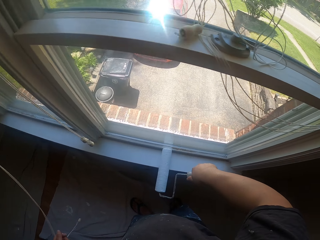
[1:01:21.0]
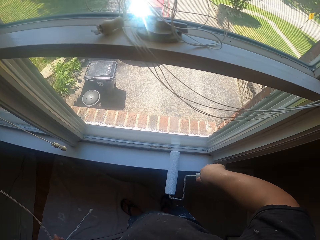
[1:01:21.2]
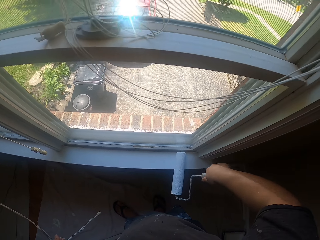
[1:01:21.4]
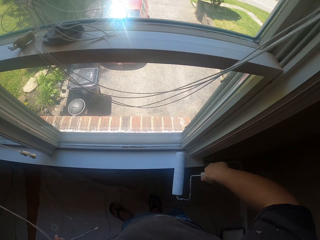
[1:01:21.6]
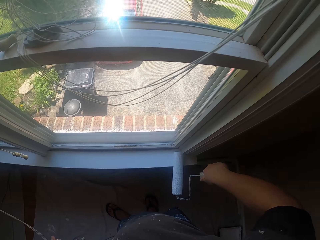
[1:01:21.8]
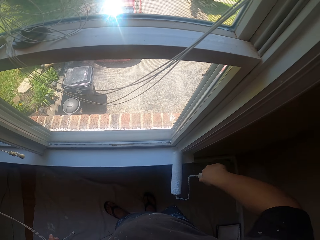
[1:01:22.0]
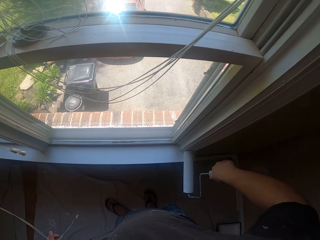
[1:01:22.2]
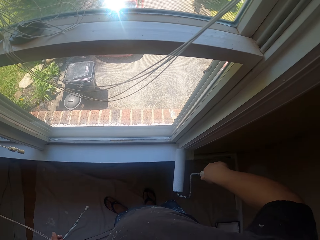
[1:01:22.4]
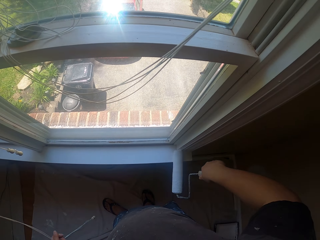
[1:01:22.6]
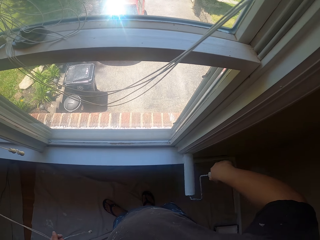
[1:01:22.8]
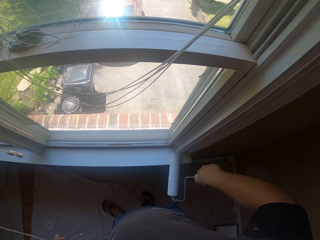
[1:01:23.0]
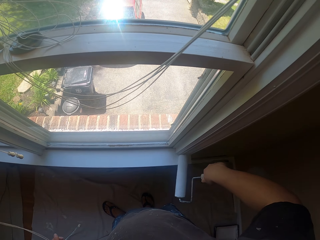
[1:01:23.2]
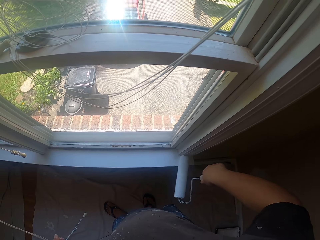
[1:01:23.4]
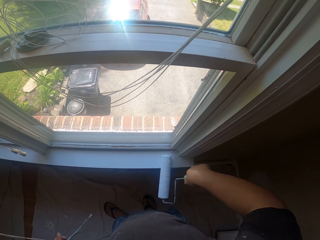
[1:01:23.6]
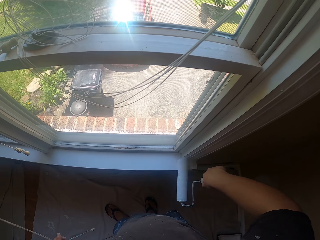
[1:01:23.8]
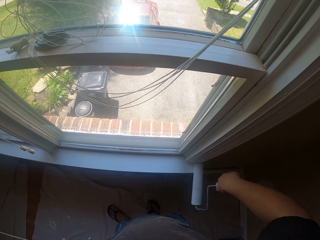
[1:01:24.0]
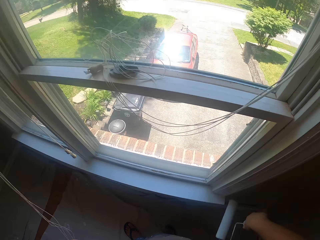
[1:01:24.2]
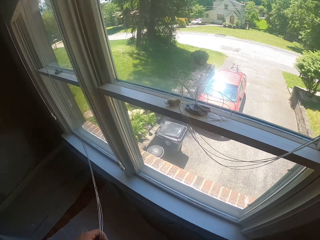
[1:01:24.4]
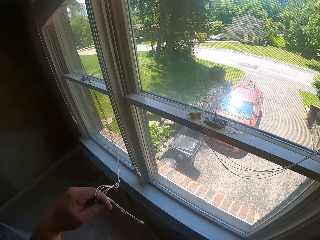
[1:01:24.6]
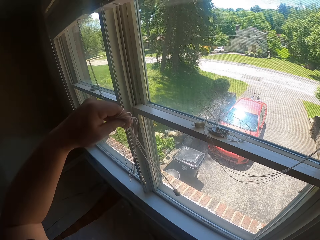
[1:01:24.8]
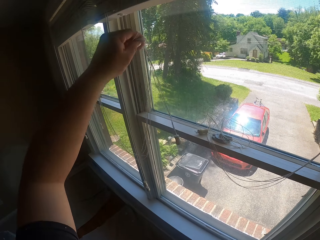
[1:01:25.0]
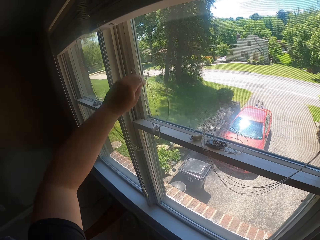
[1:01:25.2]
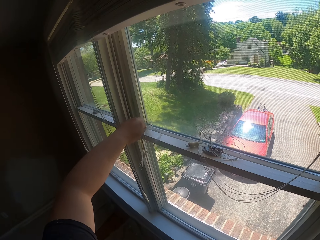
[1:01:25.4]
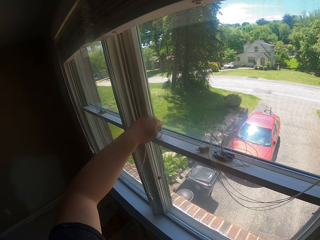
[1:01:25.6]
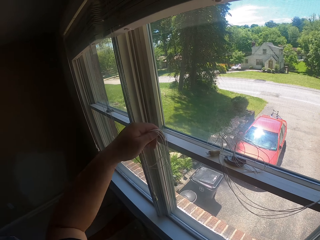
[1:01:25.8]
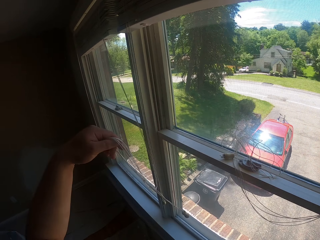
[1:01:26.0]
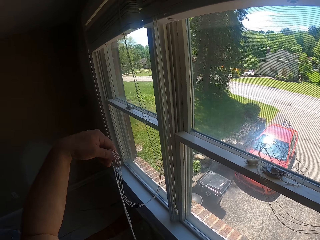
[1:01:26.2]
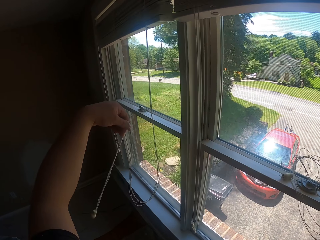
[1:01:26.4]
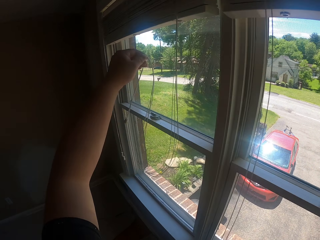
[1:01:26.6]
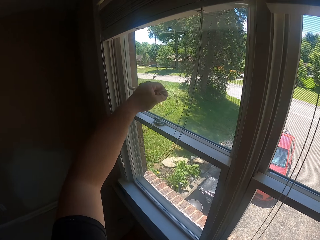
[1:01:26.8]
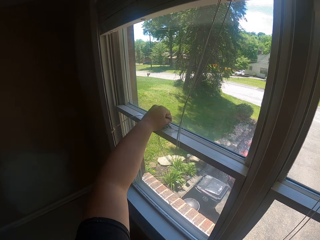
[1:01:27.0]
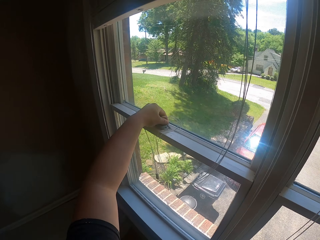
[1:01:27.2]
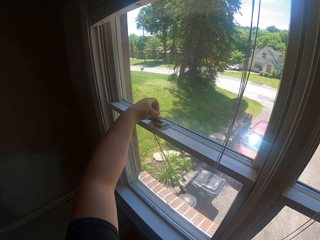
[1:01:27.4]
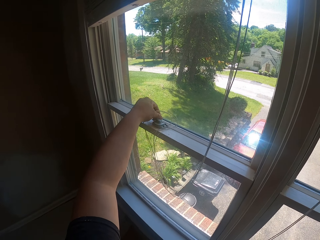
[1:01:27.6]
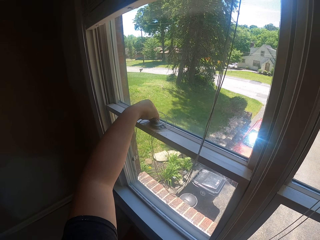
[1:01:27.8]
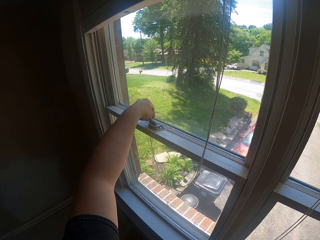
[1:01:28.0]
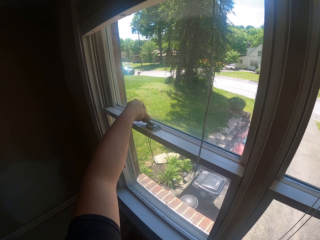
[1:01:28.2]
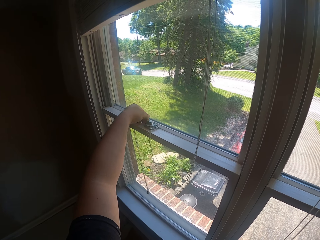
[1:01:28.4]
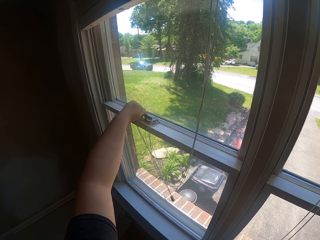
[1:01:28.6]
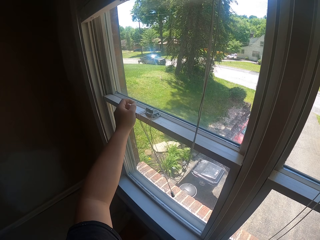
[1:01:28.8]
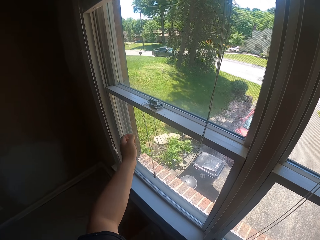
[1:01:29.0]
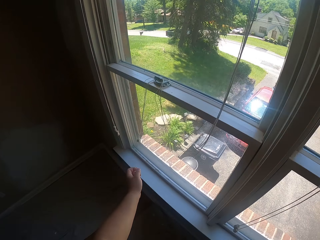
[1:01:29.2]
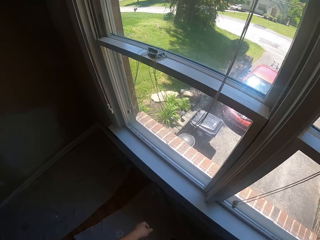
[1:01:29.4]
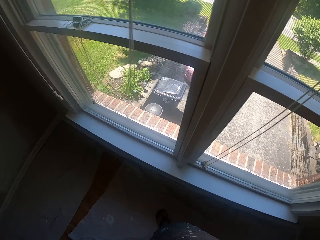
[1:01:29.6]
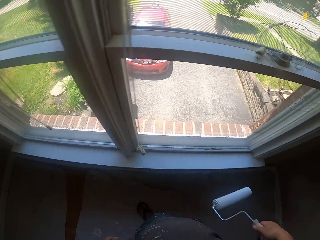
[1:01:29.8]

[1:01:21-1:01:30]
The camera wearer paints a window stool. He lifts up the window blind control to the window. He puts the window blind control on the window. He hangs the window blind control on a window catch with his left hand.

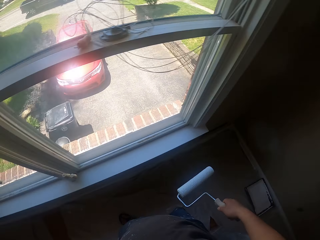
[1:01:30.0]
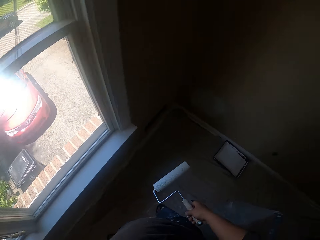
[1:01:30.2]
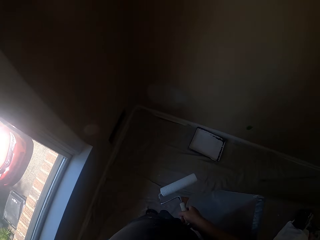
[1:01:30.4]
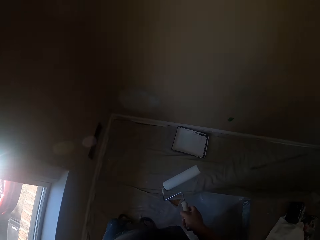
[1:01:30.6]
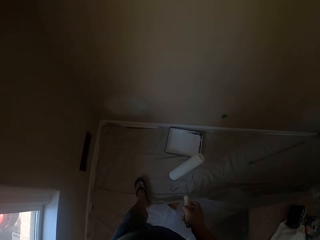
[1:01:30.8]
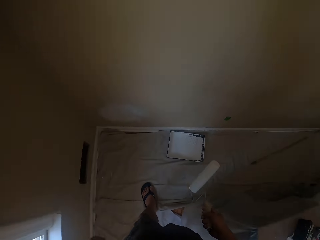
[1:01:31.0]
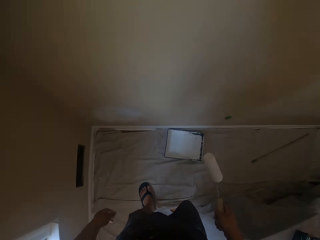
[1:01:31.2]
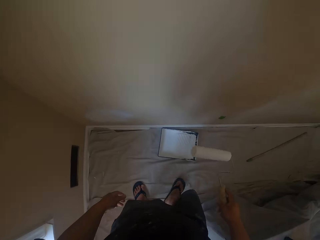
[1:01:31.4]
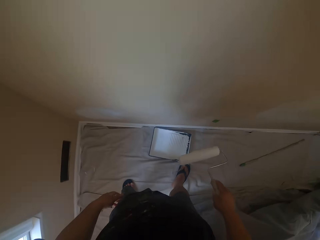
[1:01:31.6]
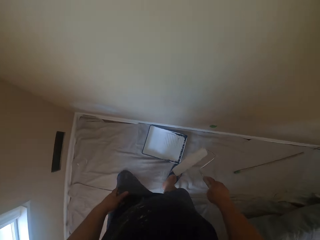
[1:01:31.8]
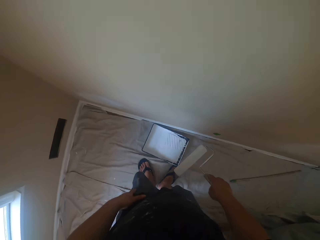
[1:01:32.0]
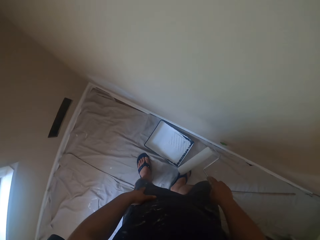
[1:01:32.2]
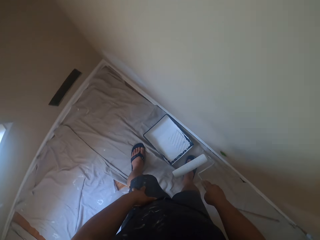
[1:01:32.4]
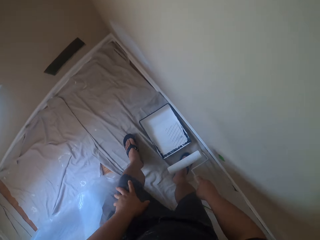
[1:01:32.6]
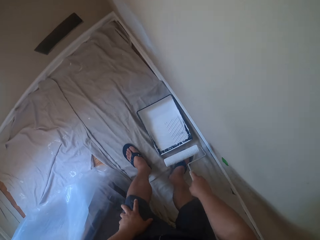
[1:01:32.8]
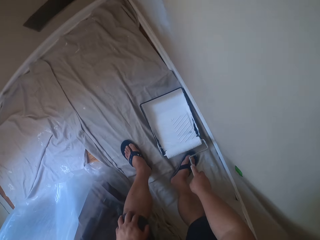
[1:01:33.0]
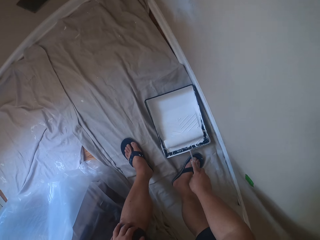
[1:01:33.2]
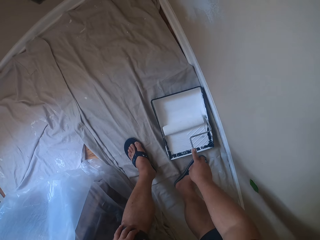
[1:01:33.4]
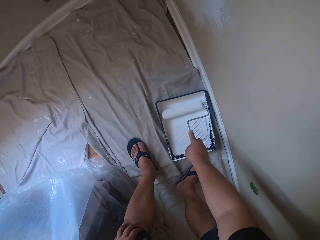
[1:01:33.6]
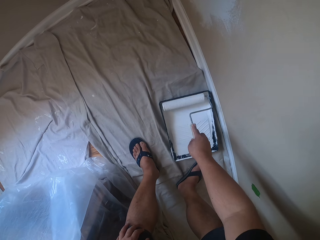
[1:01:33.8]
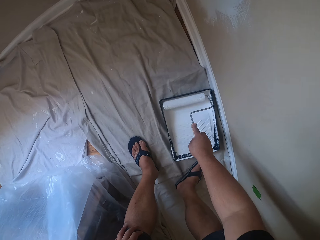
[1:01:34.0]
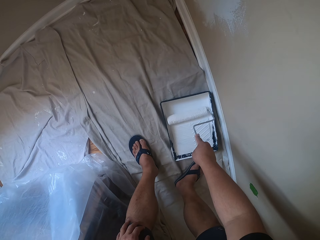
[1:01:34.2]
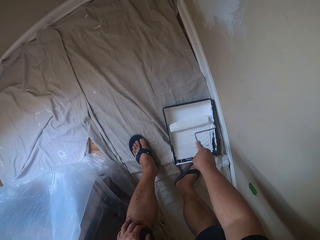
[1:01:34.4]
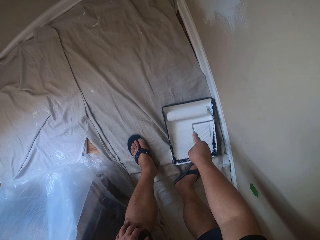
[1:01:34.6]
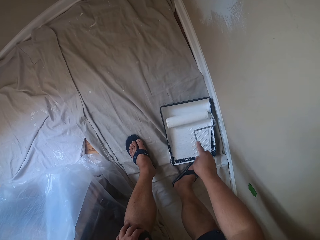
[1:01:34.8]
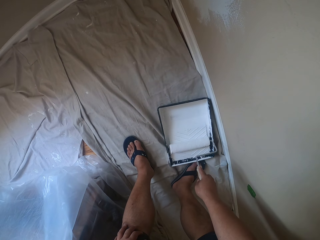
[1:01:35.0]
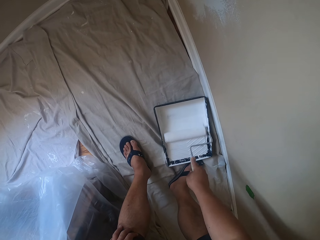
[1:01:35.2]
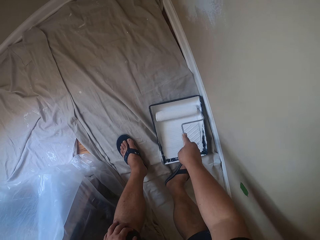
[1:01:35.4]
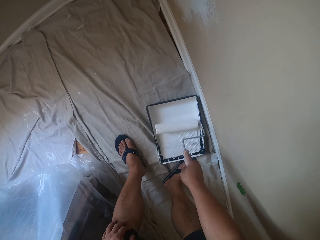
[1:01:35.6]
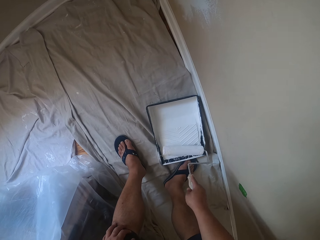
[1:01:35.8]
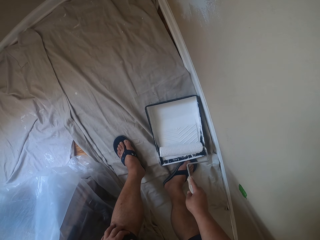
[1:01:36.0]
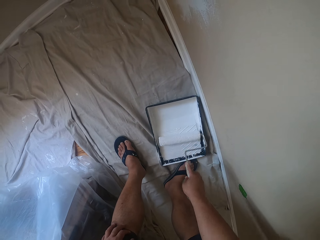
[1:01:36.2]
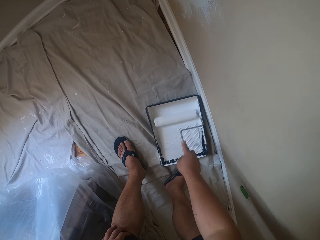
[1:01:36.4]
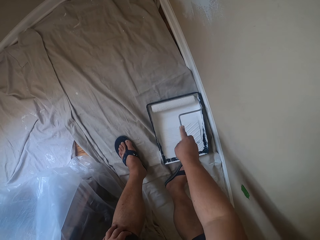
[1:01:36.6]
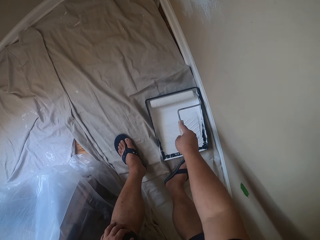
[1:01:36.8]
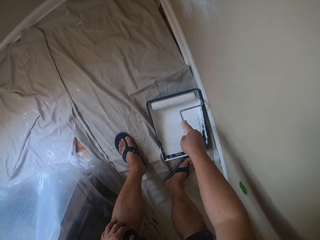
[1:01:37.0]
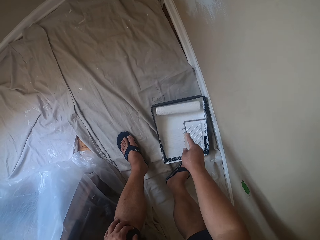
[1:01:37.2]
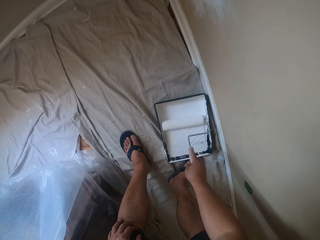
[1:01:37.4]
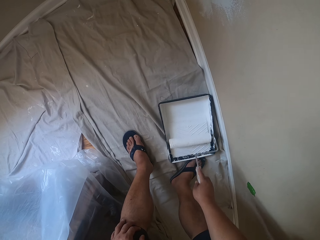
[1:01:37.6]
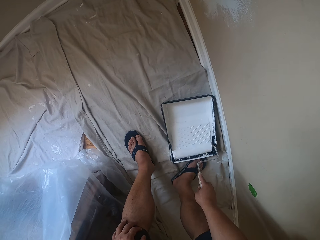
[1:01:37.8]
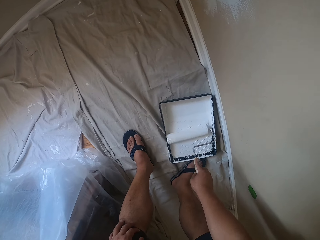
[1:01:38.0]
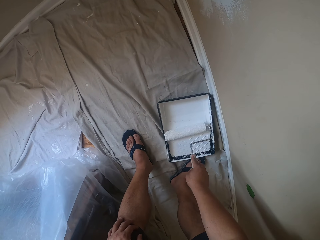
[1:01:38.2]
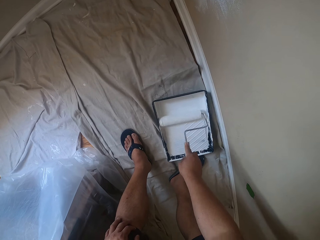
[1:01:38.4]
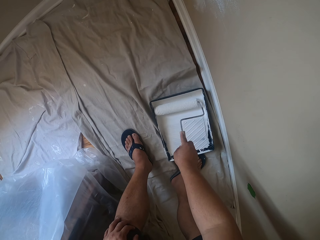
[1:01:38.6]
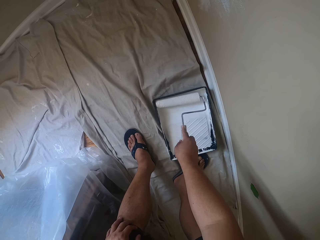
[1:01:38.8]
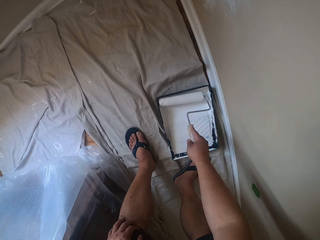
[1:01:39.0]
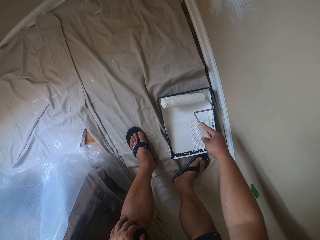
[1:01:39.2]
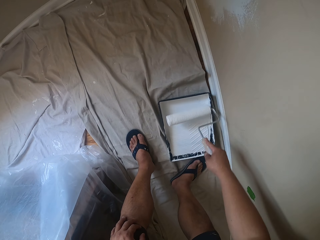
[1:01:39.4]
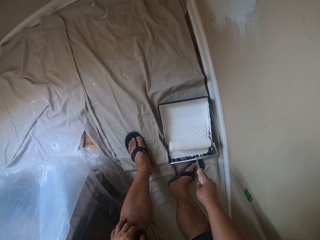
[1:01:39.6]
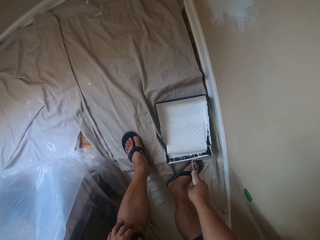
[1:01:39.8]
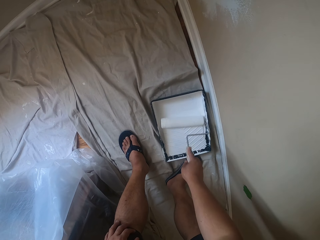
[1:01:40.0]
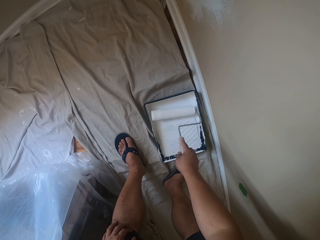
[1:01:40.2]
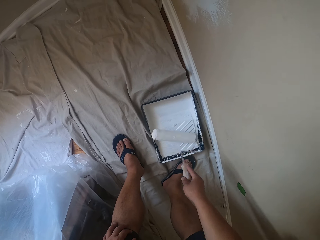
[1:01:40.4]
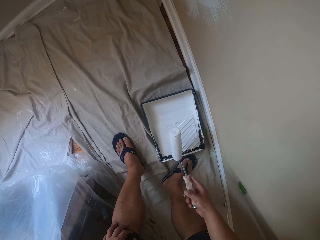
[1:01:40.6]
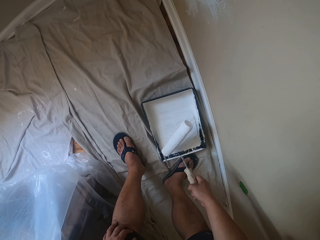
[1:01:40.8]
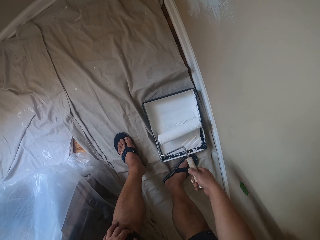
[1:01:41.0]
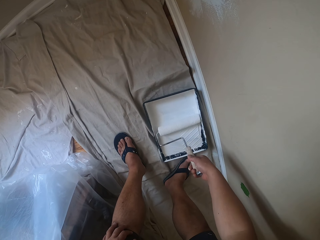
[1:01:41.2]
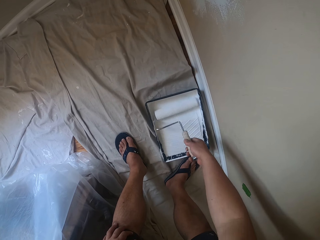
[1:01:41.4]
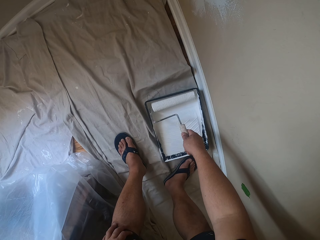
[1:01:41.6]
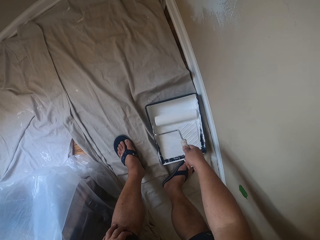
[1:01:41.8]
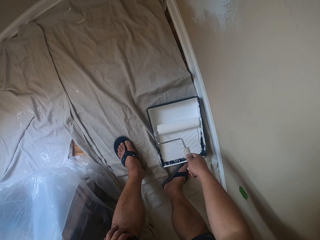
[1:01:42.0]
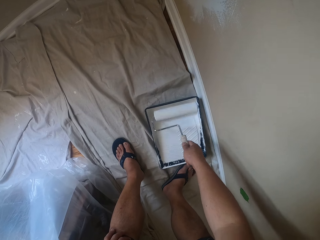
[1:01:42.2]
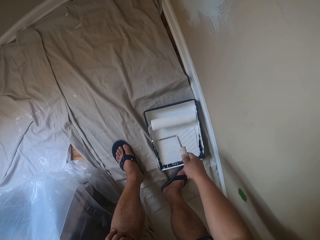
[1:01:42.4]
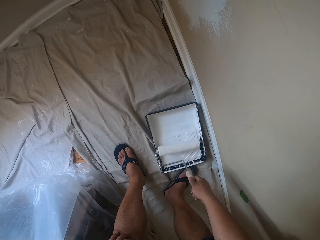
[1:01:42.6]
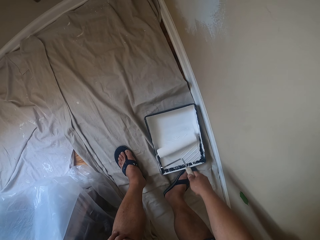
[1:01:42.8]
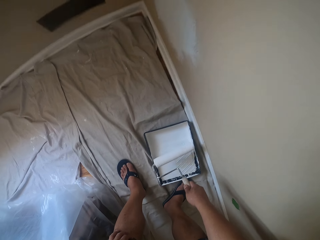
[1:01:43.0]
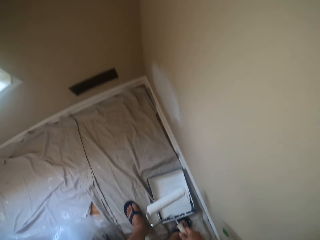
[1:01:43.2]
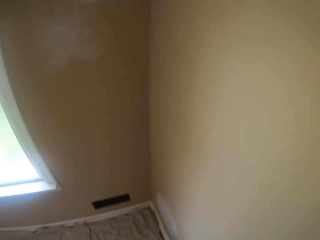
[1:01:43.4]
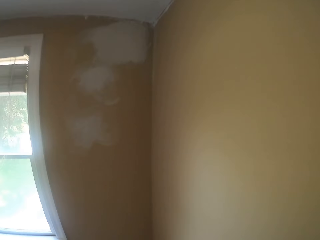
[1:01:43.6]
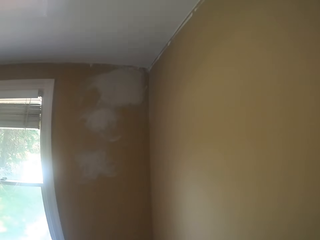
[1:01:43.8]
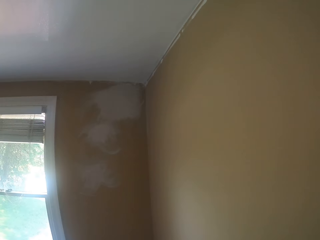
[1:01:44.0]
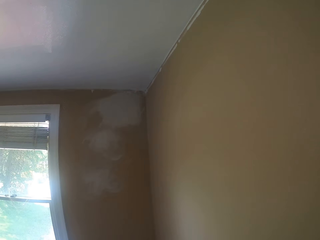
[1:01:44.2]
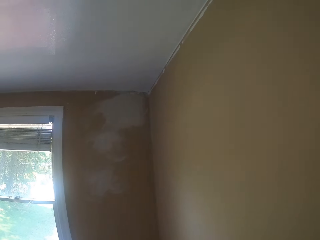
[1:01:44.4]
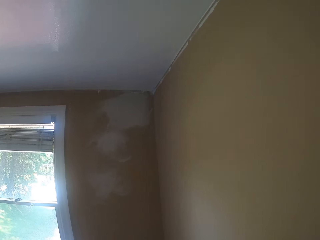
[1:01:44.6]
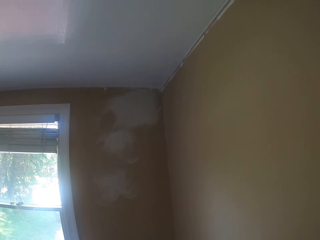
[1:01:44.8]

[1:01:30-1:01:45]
The camera wearer turns towards the paint tray on the floor with the paint roller. They roll the paint roller in the white paint inside the paint tray. They put the paint roller in the paint. They roll the paint roller in the paint repeatedly. They lift up the paint roller from the white paint.
